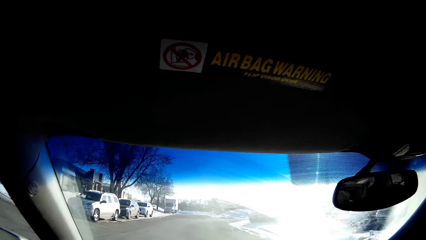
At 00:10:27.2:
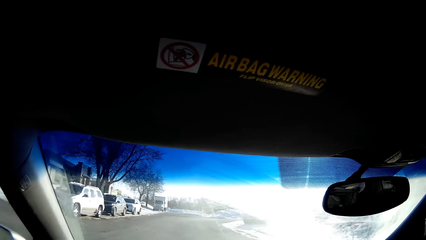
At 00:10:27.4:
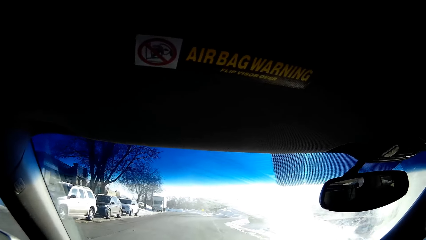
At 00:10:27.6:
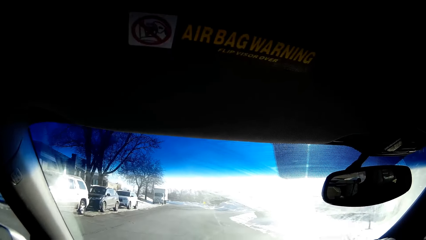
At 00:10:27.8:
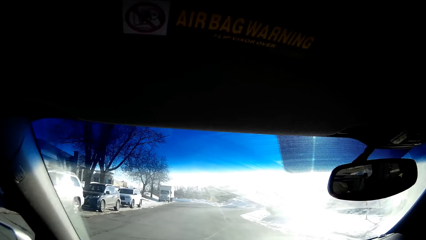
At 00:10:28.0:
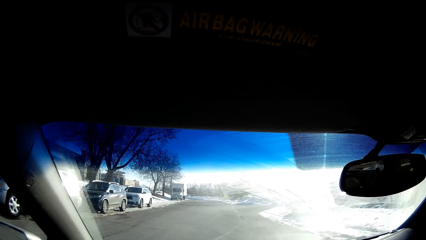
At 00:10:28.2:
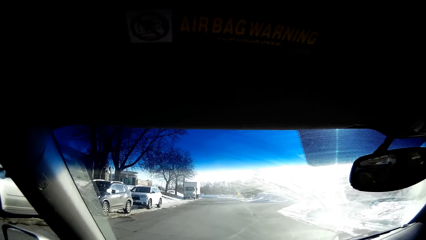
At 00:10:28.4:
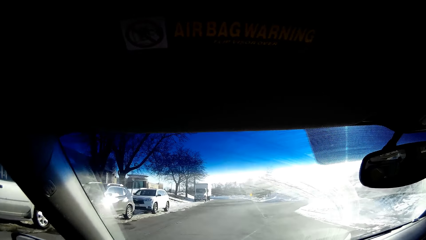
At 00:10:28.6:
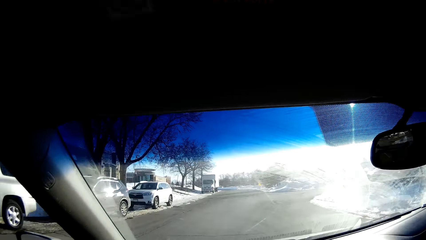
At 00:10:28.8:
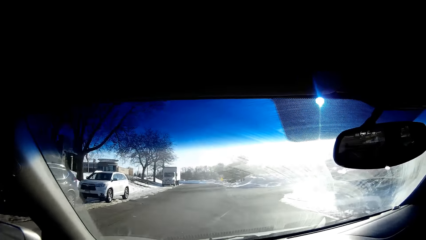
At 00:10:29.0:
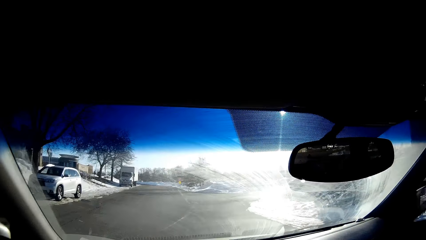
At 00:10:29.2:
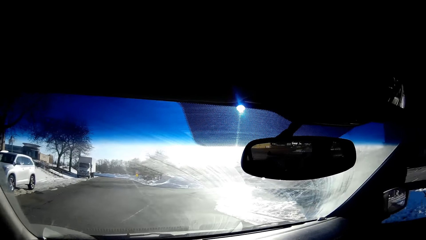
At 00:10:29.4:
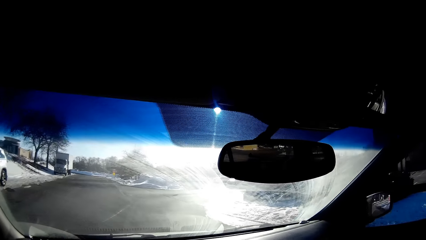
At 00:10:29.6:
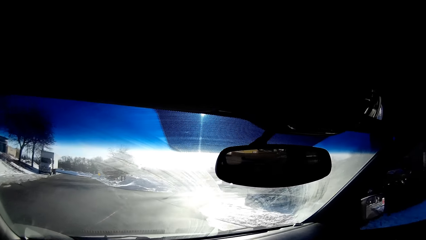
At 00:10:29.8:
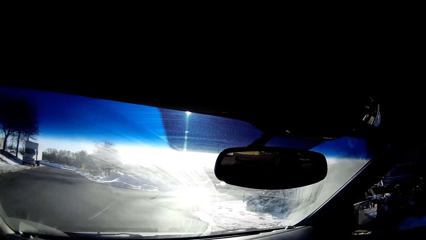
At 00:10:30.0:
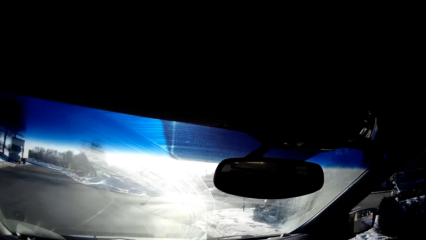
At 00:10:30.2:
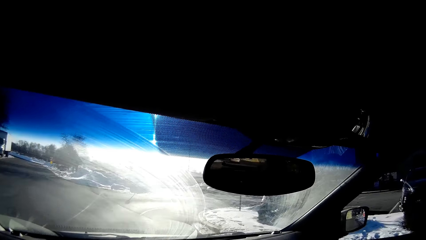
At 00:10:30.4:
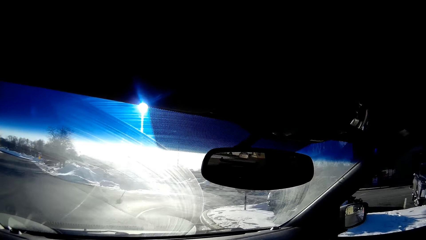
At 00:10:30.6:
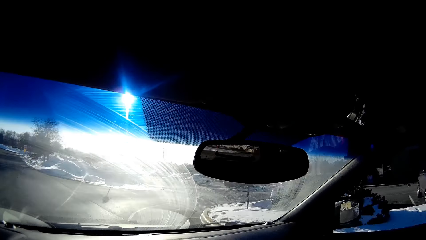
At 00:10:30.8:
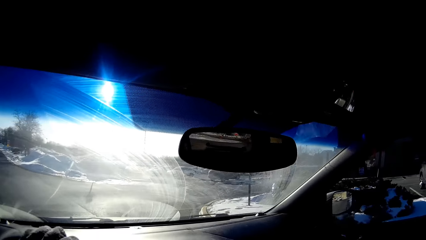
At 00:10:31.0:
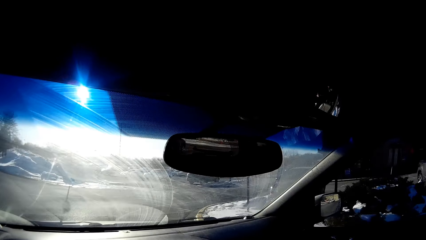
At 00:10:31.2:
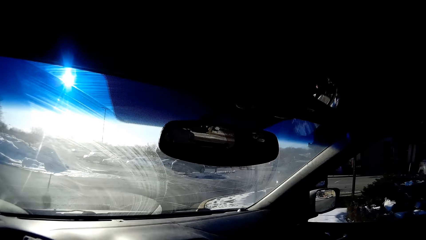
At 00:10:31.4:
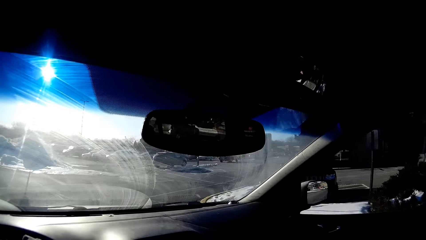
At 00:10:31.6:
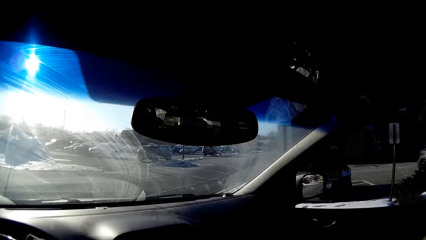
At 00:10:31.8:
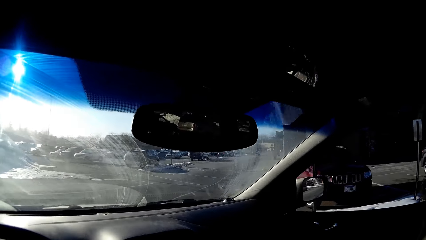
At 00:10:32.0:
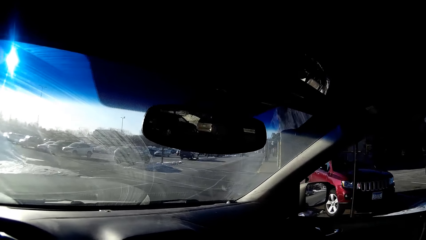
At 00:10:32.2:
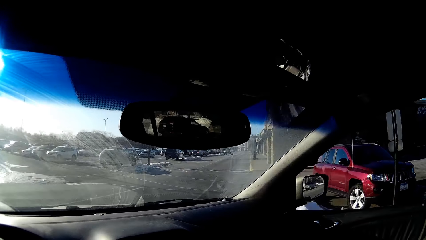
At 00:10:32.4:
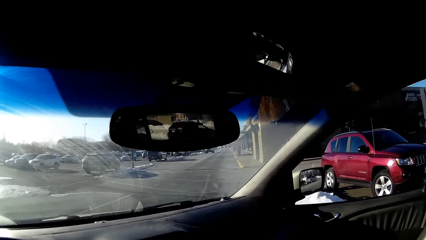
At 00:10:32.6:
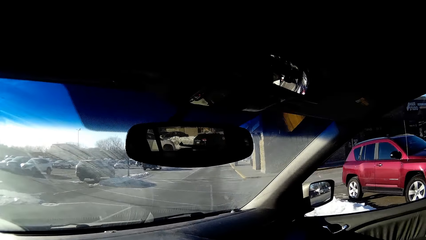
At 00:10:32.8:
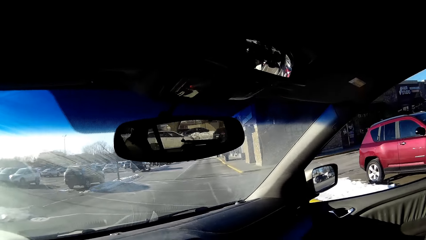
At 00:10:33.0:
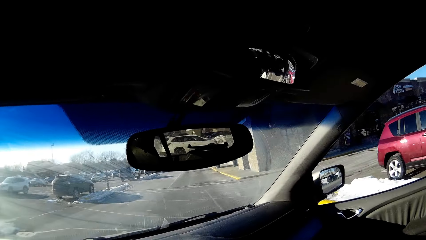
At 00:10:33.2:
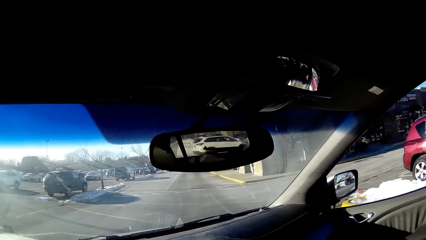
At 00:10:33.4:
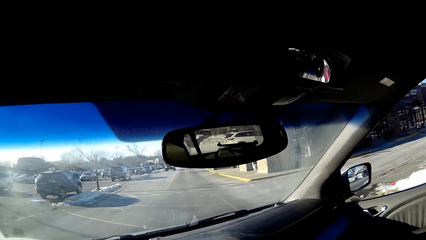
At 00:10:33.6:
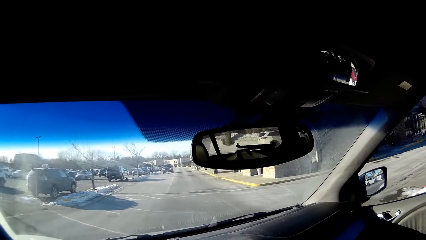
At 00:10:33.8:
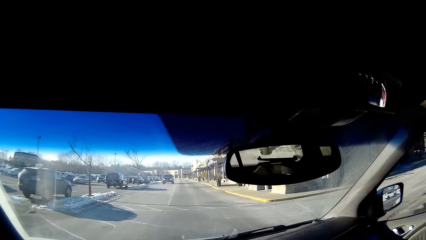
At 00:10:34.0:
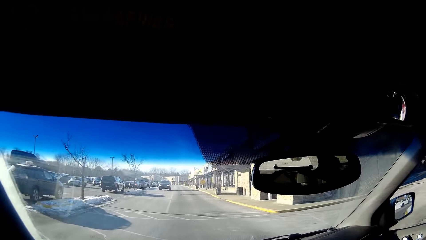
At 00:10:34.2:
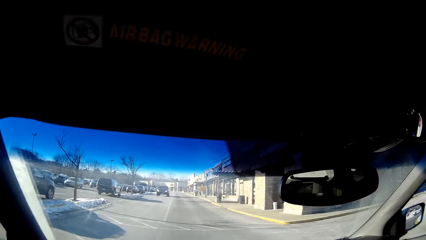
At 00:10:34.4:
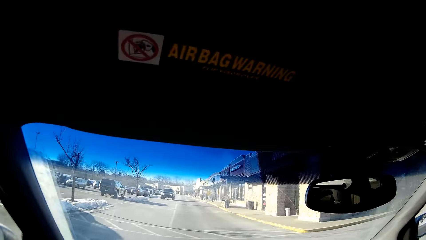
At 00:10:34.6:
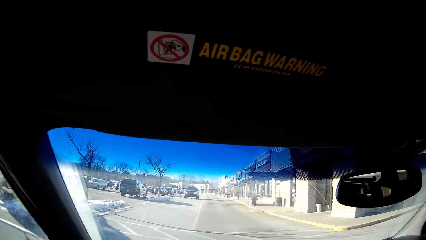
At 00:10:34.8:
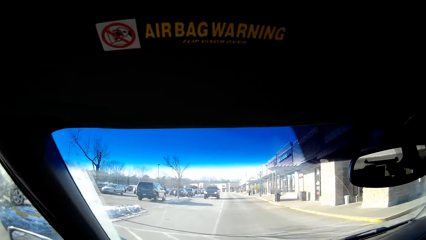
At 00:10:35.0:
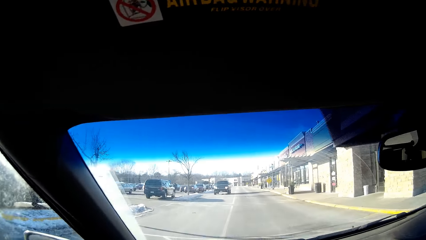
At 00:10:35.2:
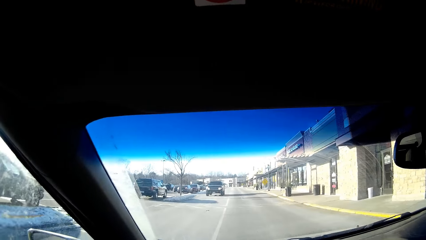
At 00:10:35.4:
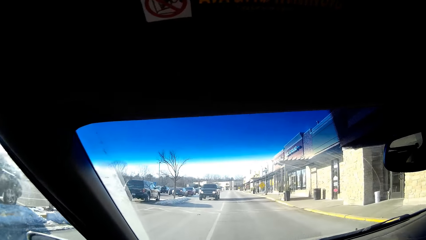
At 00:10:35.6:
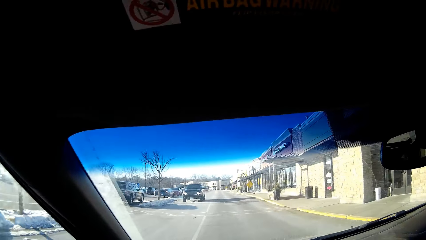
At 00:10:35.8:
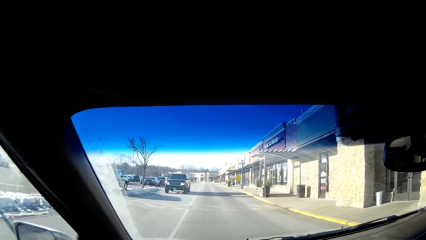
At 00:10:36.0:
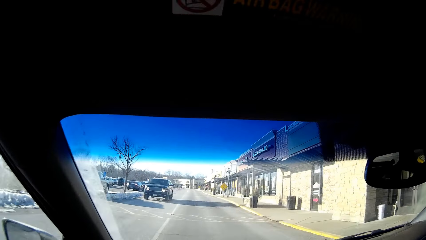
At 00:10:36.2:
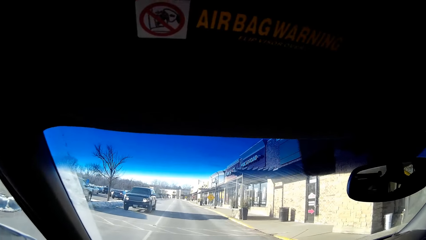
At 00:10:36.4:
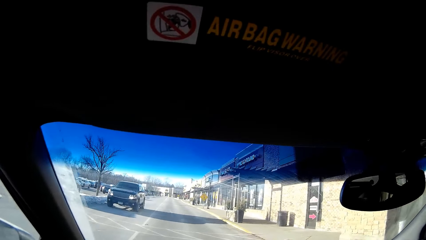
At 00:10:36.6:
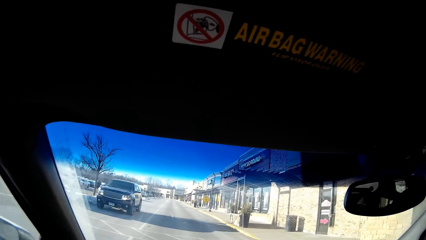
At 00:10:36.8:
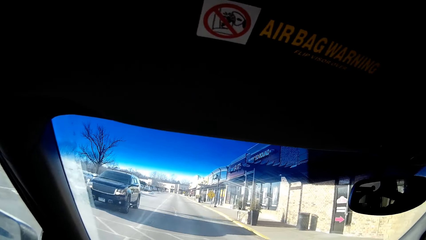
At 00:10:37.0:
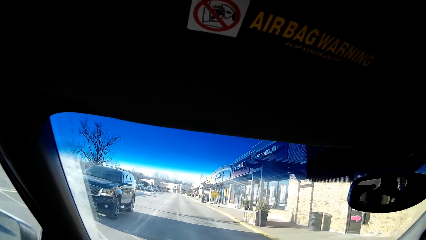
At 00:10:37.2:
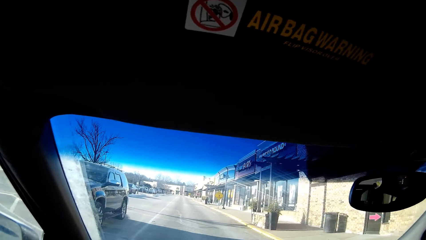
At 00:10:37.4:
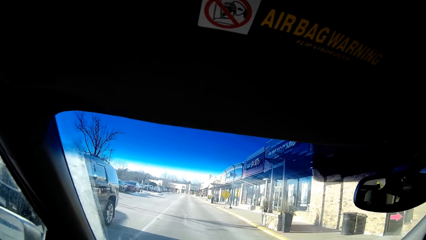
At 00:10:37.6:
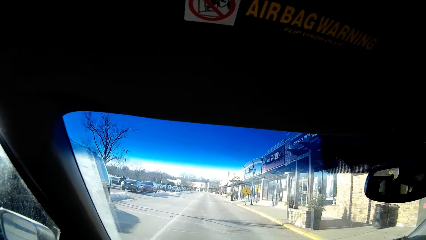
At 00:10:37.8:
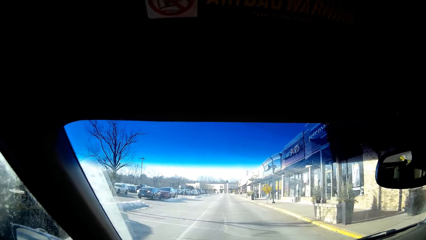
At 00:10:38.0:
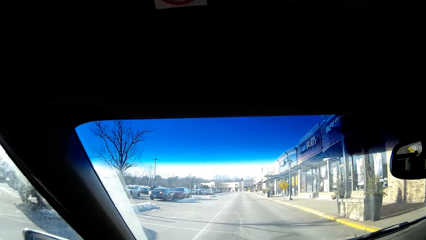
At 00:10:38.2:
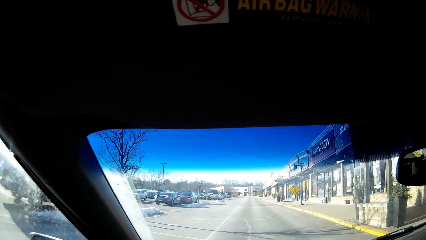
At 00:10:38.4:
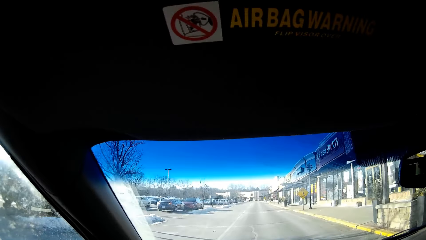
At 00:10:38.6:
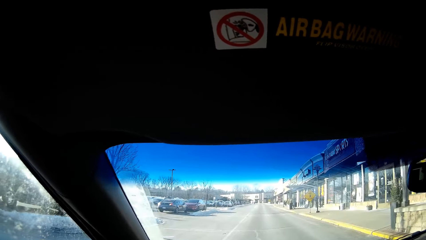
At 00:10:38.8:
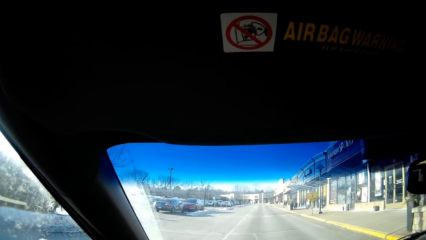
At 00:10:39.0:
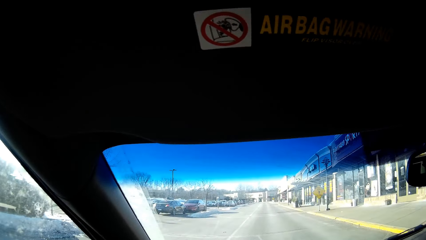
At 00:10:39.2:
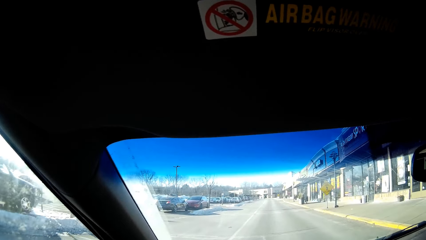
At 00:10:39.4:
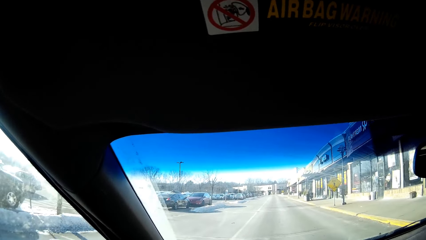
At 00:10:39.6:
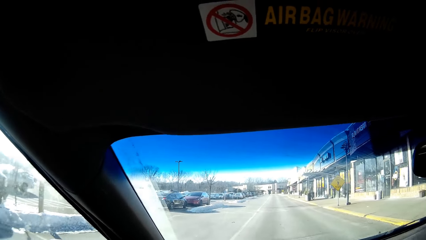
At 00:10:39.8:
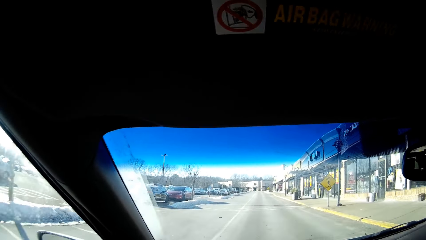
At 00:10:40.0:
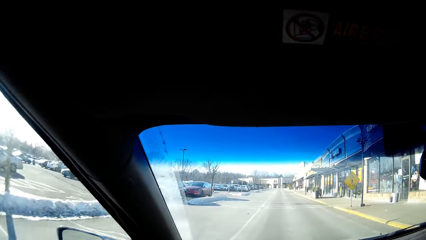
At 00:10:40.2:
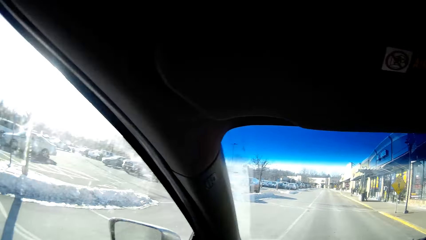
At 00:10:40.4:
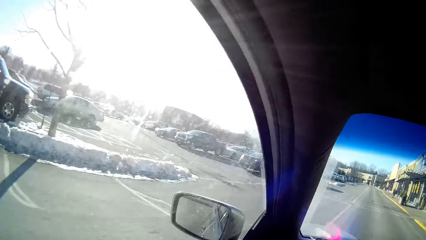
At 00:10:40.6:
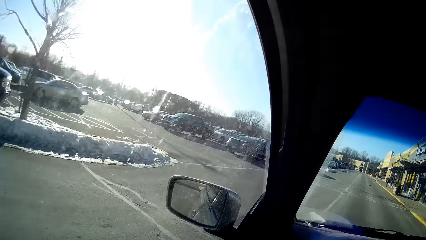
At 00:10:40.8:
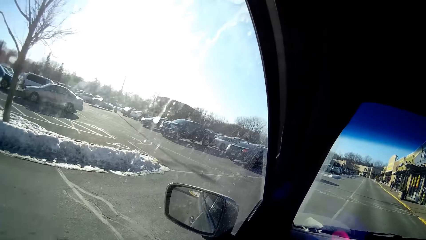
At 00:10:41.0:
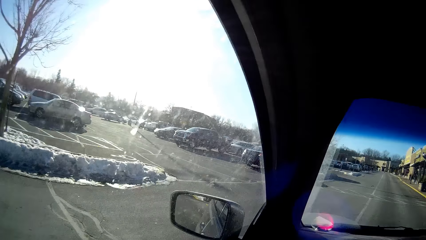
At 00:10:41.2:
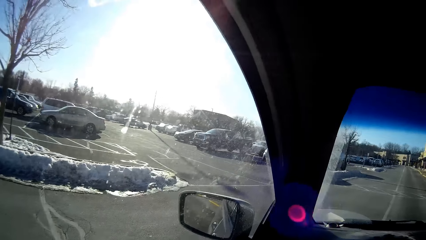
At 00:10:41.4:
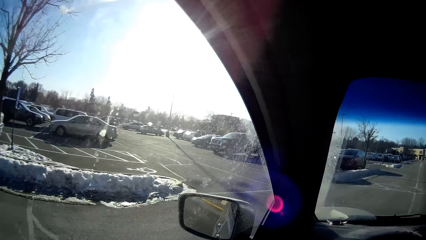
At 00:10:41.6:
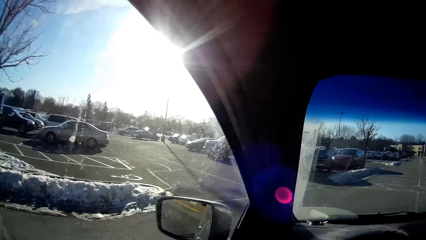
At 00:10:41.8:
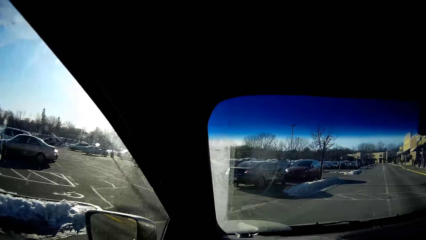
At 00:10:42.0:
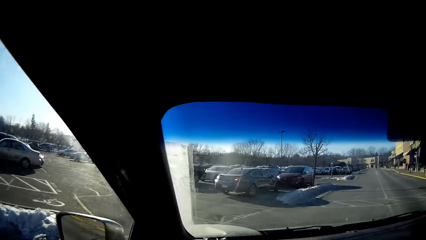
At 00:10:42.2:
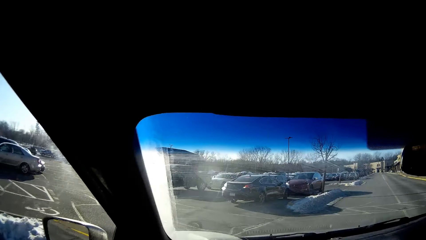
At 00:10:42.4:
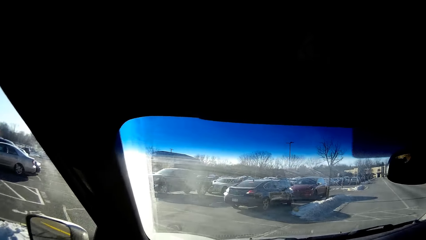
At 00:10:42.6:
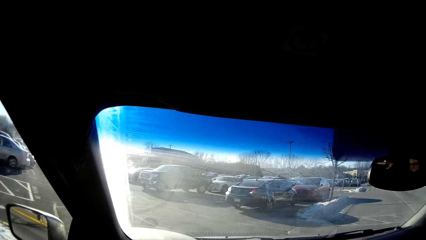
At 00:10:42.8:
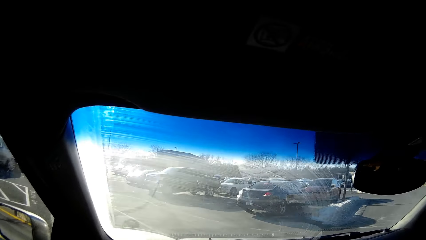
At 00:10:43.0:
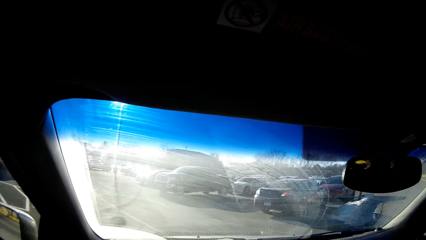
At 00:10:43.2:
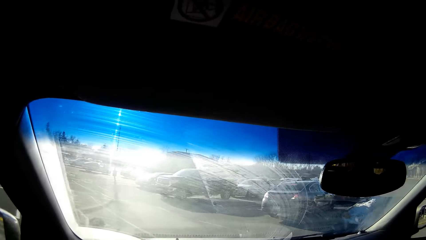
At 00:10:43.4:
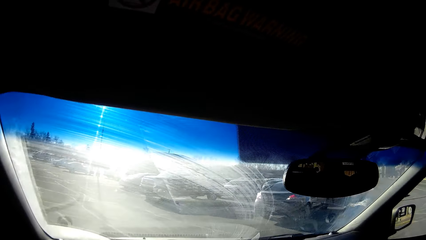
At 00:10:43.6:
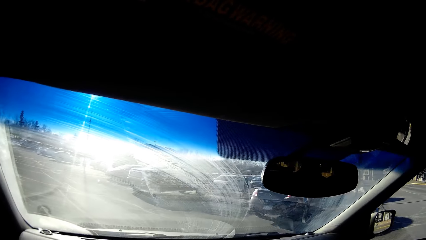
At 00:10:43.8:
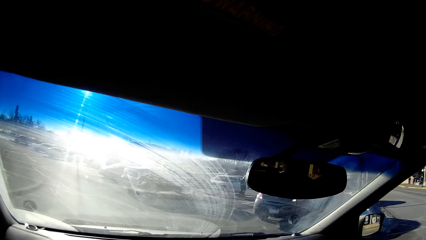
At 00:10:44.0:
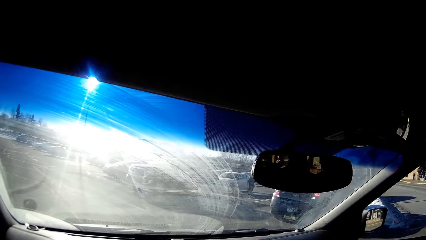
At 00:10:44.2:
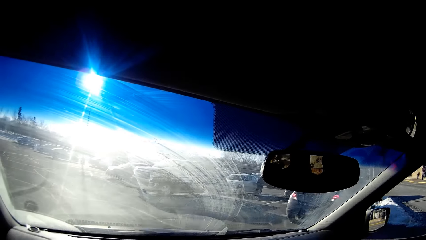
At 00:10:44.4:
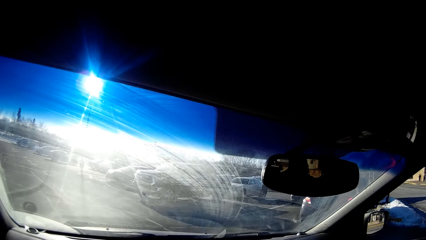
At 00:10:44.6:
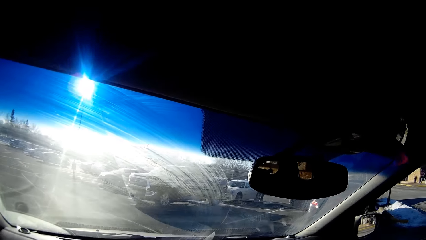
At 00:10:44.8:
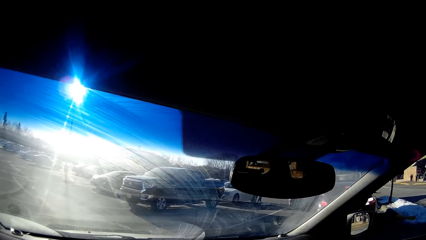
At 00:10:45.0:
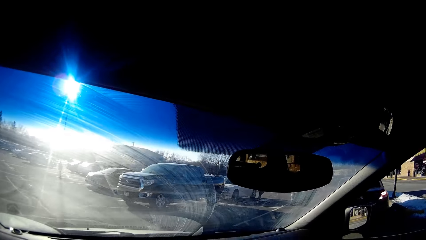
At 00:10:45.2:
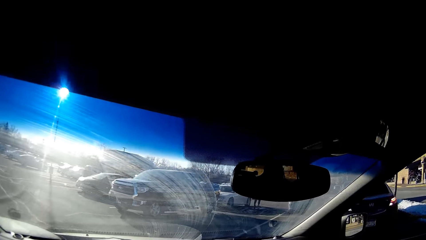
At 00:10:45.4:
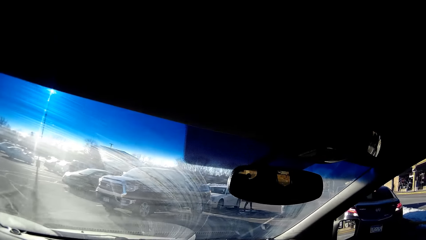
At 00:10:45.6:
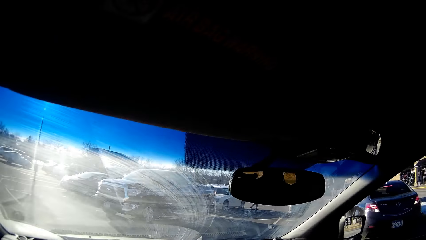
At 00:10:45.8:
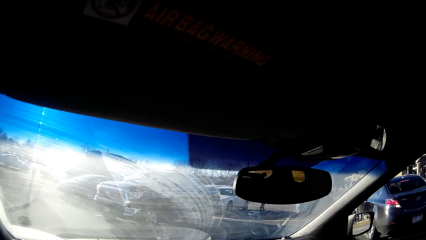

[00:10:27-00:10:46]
The camera wearer makes a right turn. They drive the car in the parking lot. They drive into the parking.
